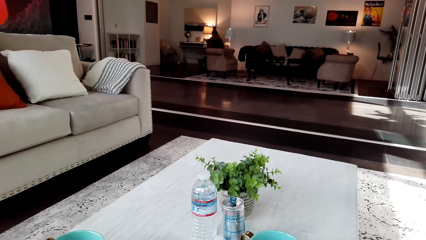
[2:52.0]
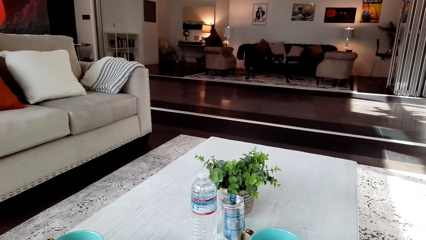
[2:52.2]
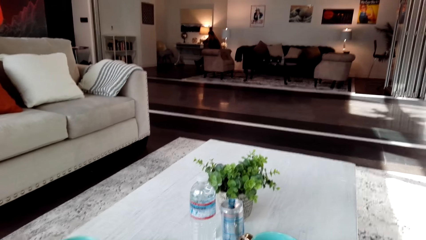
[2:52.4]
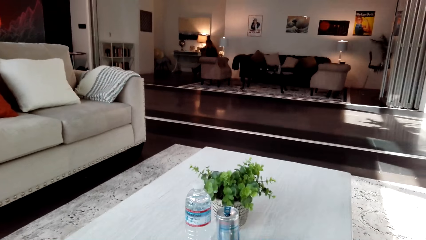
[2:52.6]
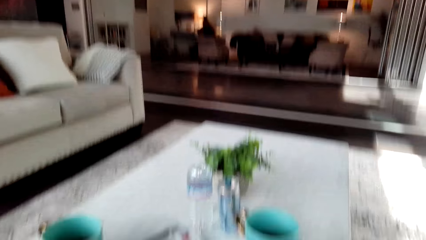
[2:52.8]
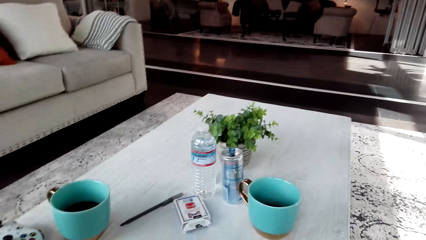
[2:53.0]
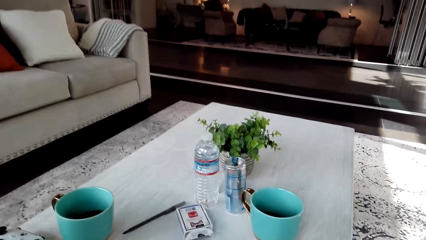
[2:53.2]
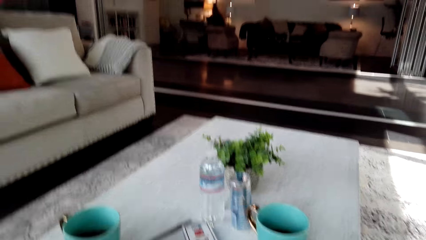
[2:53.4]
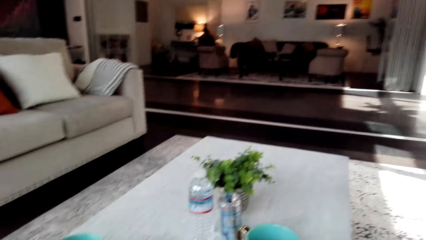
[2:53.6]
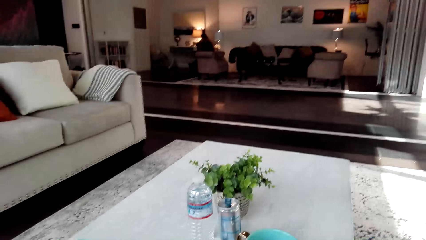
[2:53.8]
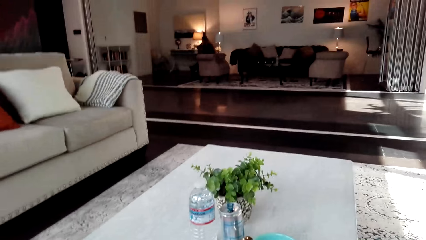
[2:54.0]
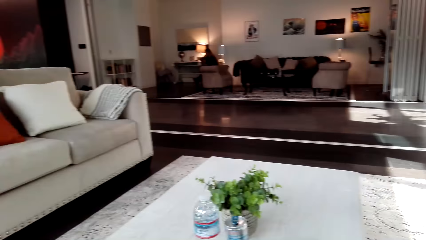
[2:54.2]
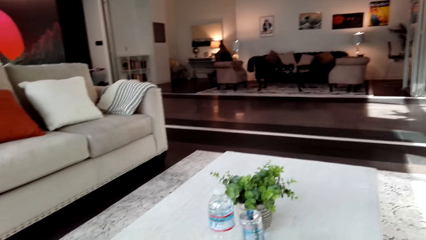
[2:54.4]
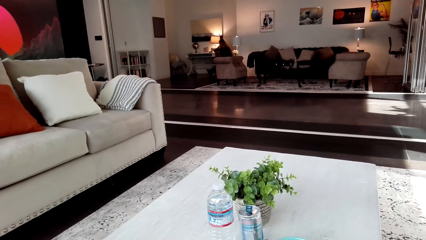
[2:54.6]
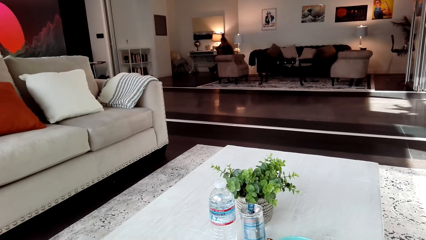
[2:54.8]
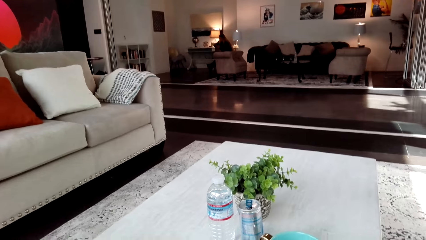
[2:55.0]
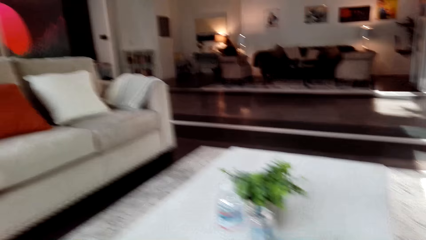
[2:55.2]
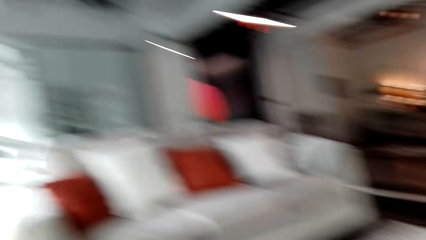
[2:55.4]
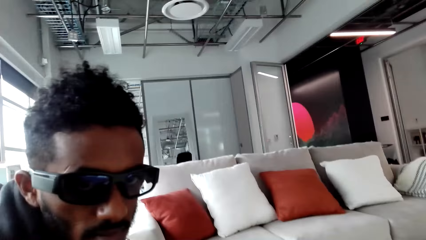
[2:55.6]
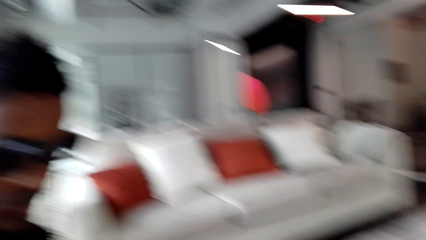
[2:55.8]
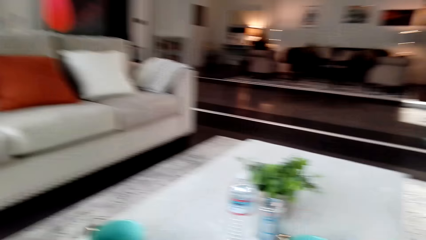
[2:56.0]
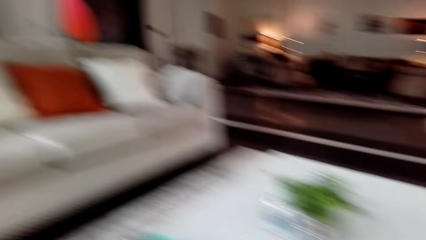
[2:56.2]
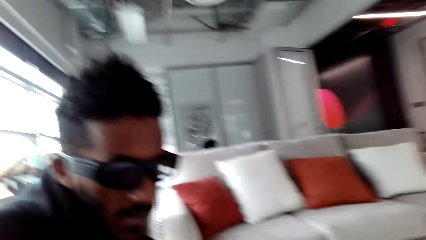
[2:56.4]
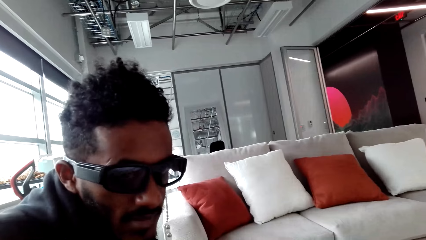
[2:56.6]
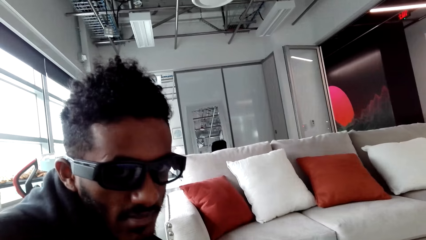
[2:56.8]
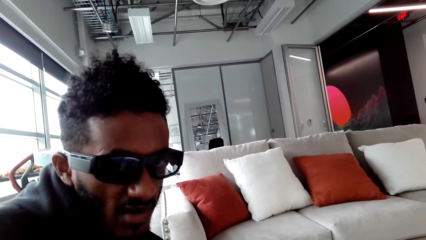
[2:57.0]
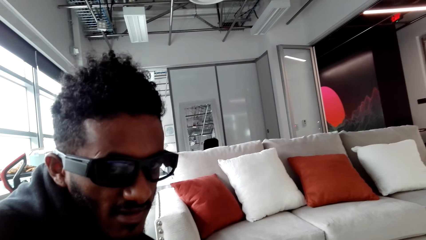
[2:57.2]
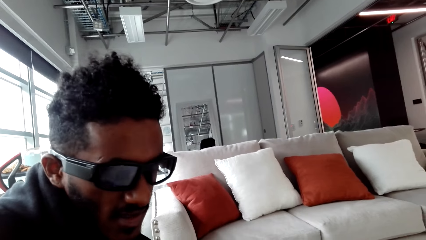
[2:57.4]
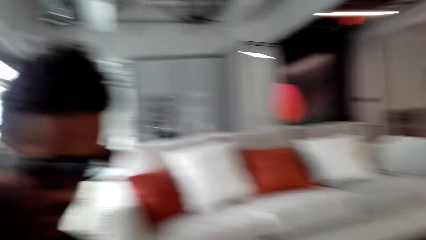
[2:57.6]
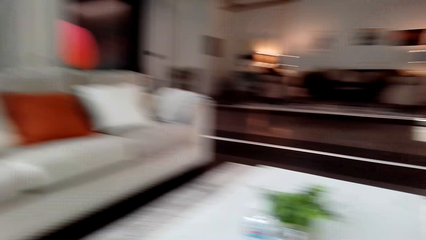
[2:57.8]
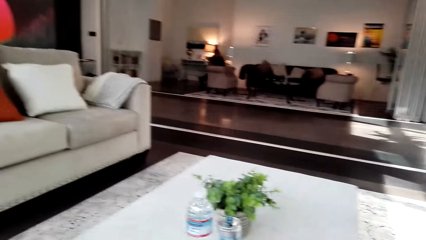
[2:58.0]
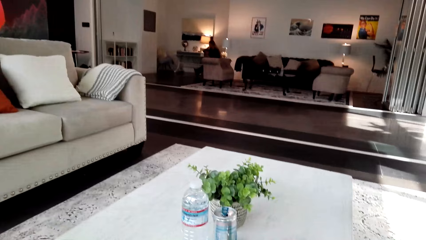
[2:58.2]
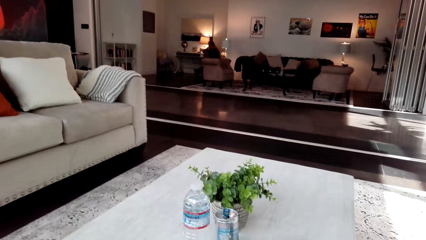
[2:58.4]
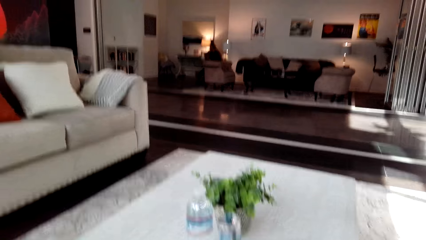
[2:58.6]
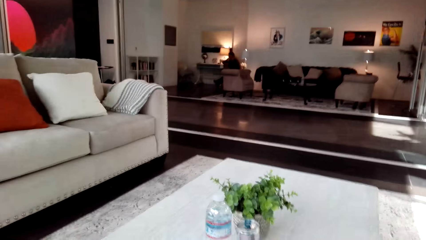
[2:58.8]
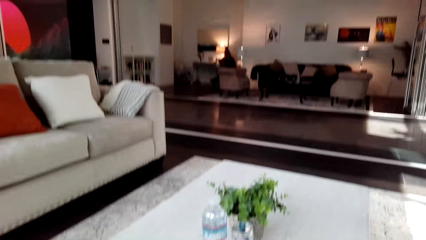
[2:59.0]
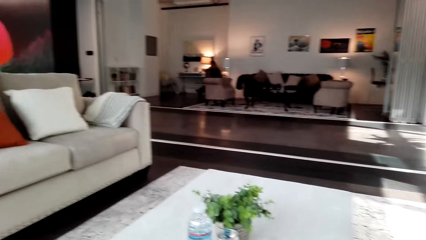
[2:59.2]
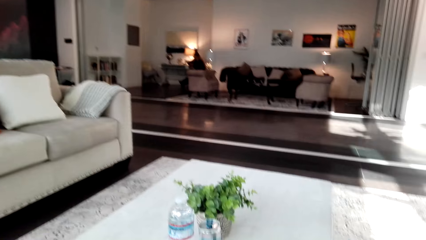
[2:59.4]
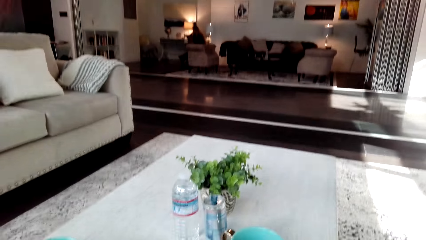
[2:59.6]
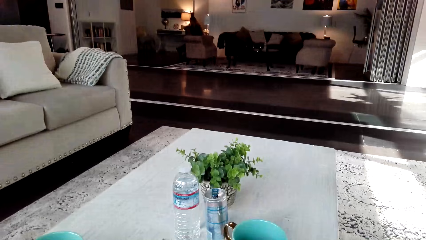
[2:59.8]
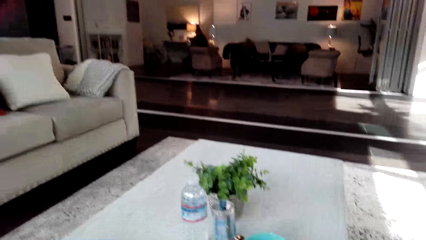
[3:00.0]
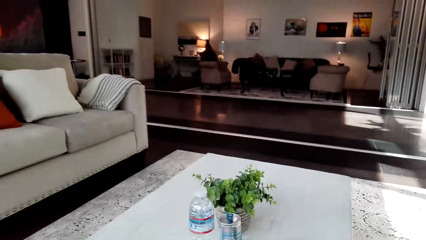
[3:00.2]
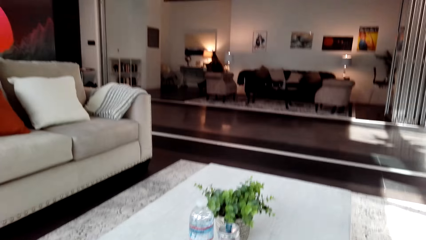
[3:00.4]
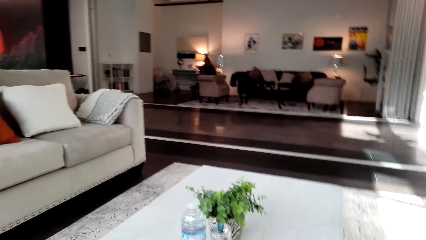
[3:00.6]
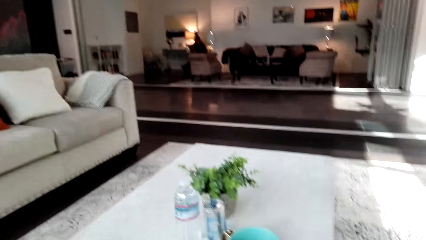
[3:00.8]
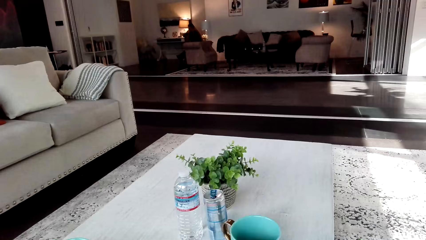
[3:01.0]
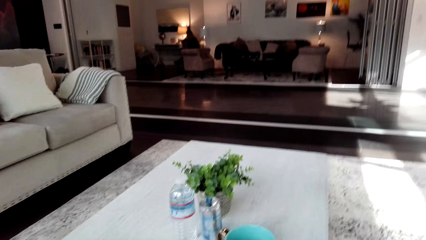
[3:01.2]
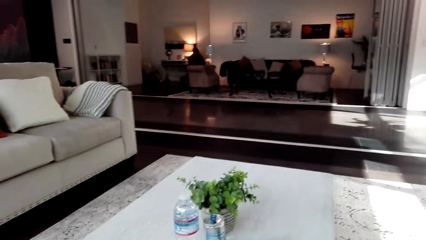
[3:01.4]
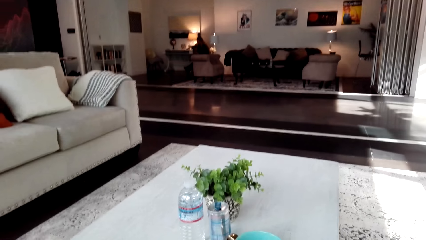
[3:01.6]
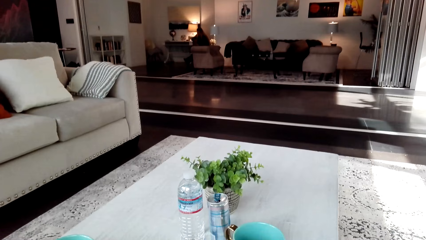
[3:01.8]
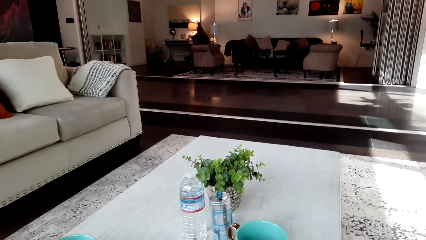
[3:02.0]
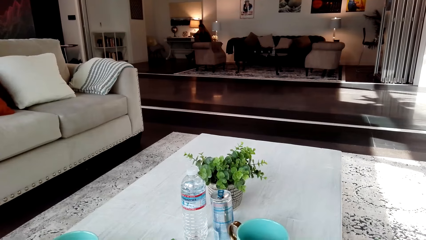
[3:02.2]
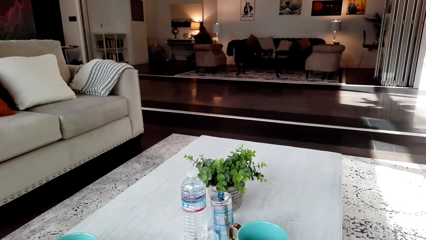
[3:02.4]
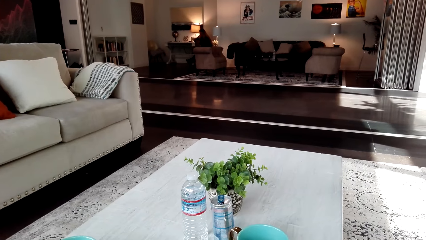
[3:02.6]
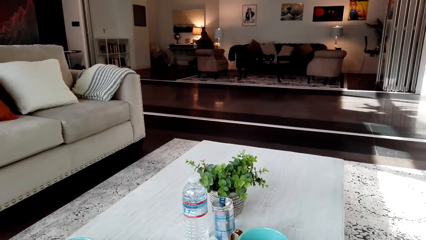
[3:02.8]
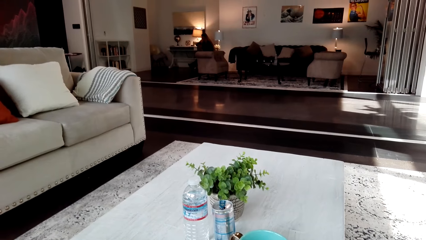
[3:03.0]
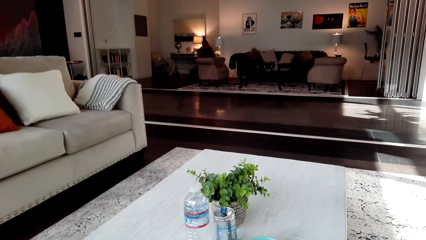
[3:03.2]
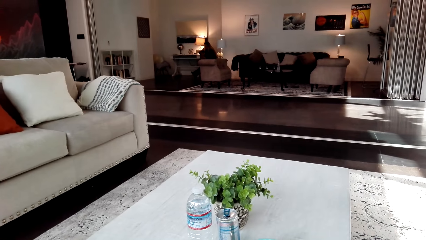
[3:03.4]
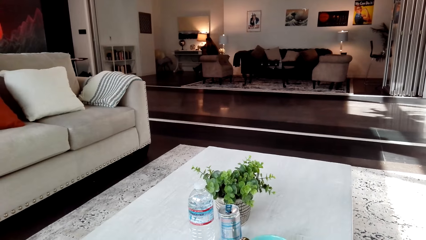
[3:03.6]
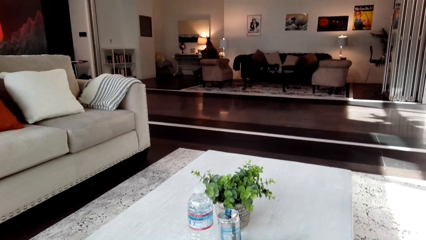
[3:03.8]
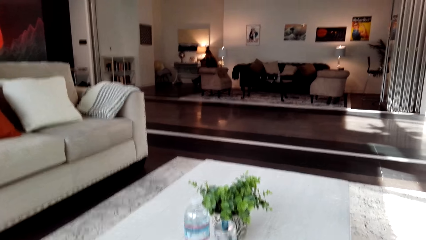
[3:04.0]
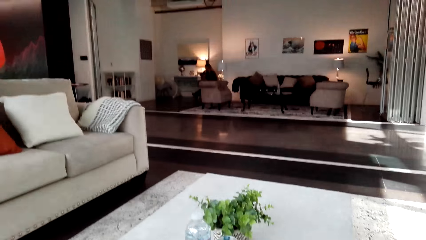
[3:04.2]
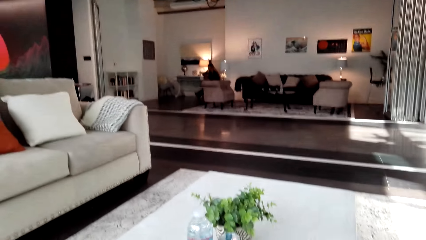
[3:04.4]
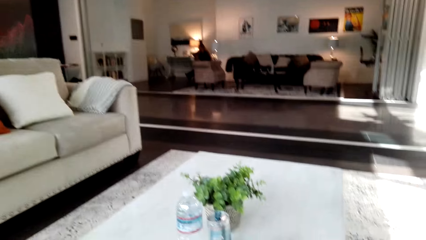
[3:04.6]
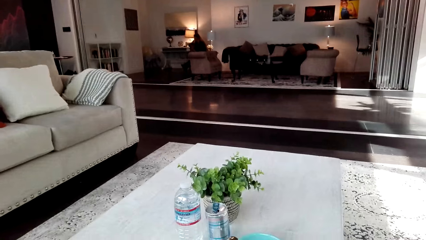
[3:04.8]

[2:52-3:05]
The camera wearer converses with a man.

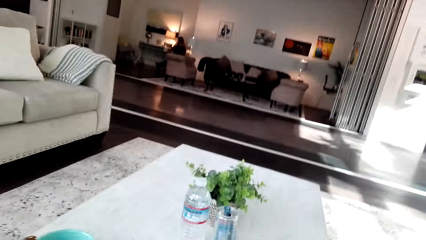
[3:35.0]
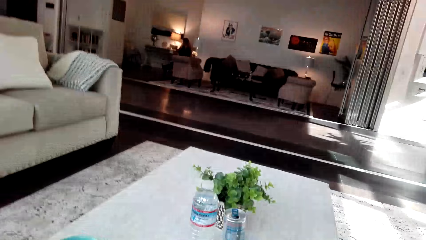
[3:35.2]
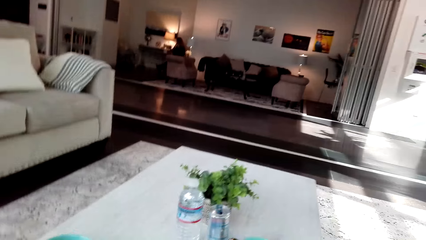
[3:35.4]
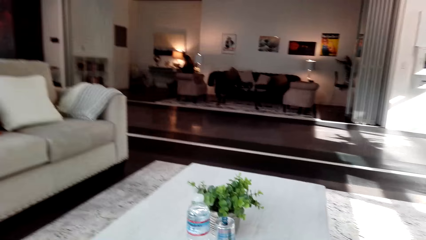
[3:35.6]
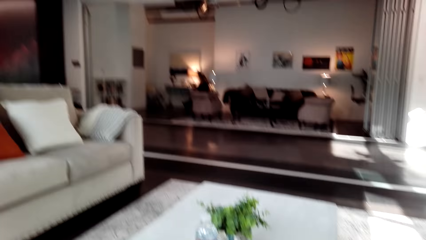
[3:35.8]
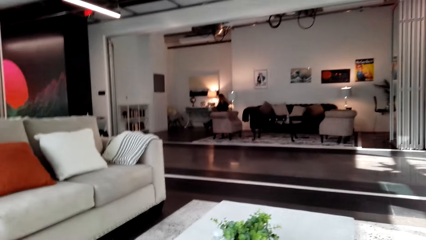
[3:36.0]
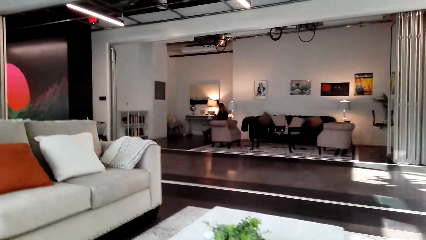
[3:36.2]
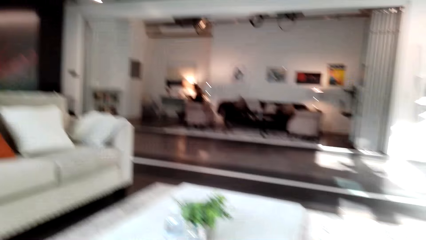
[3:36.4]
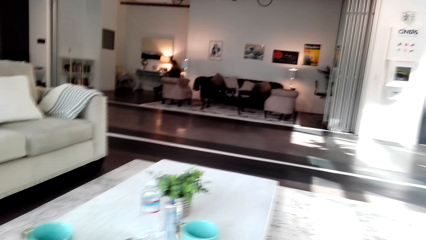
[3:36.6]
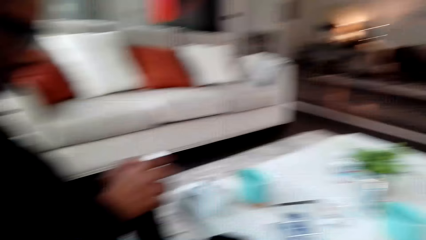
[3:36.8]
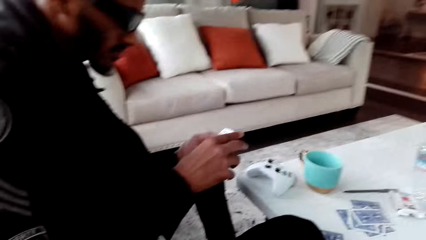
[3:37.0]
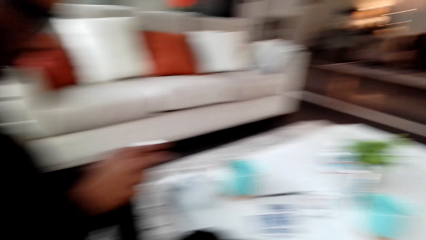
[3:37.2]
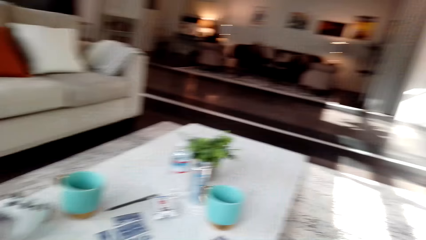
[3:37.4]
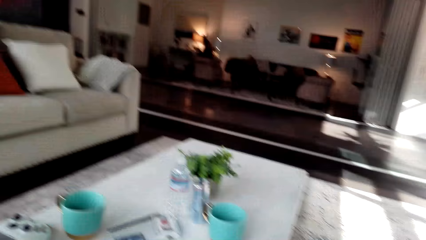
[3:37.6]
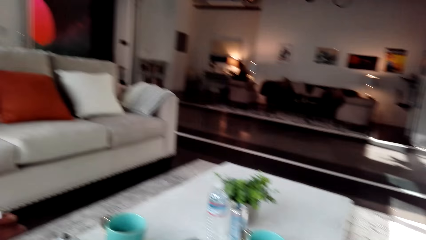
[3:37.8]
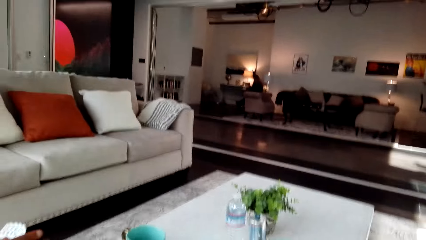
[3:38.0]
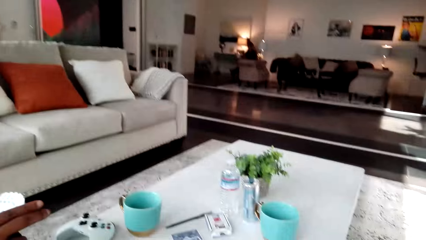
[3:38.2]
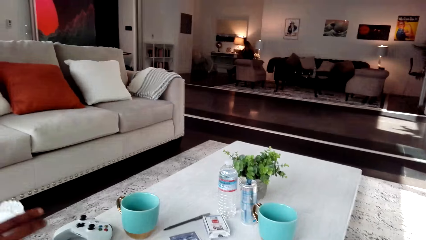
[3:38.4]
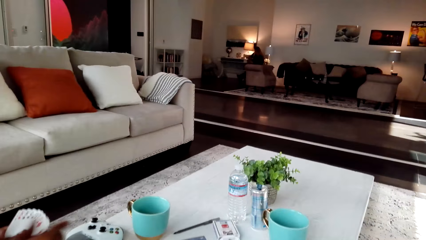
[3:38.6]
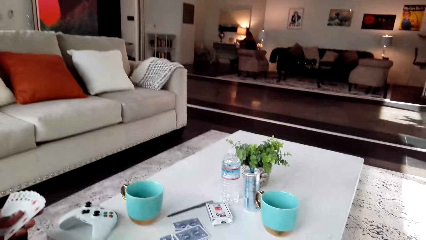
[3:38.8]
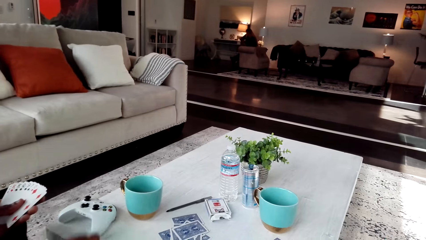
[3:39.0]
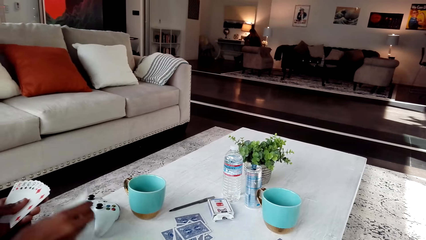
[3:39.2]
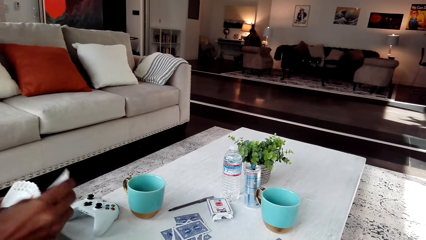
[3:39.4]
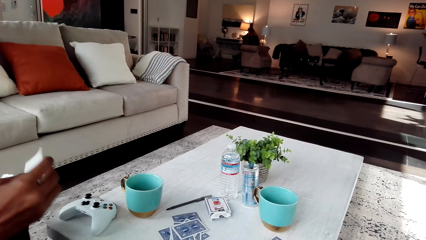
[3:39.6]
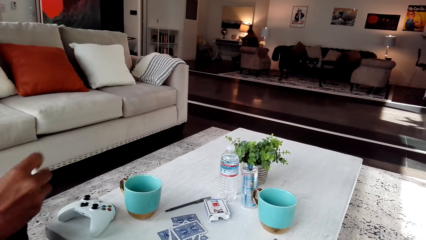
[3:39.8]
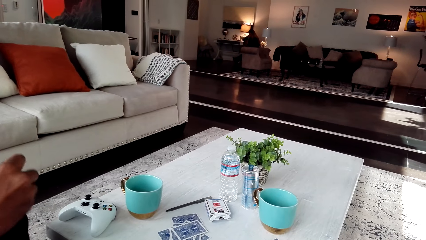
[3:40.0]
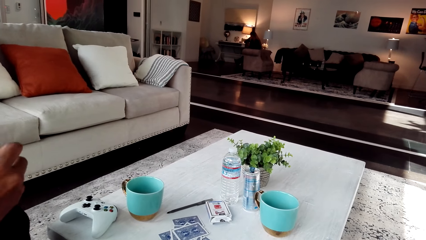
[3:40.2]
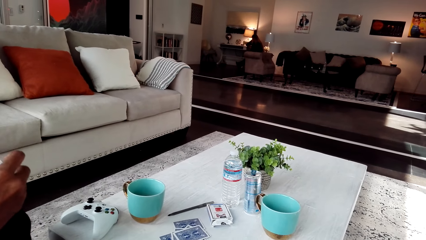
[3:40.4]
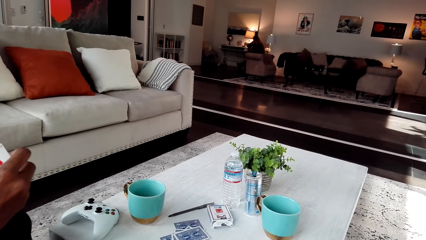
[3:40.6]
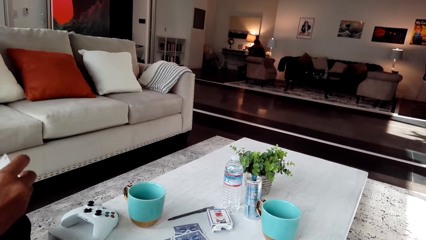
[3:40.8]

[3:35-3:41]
A man touches the cards. The camera wearer is shuffling the cards.
